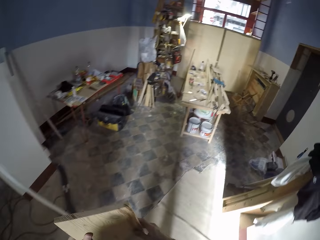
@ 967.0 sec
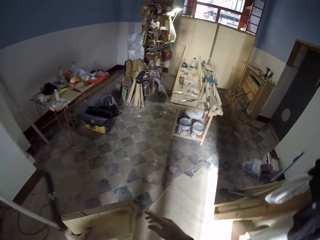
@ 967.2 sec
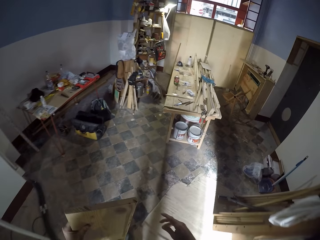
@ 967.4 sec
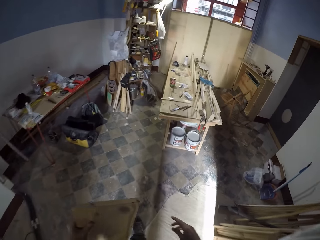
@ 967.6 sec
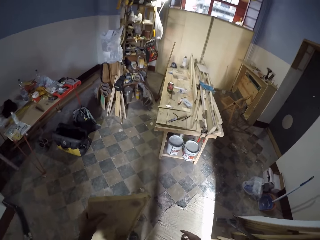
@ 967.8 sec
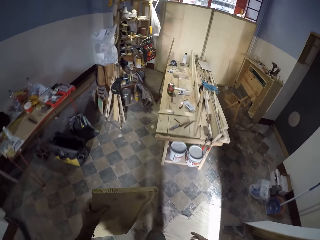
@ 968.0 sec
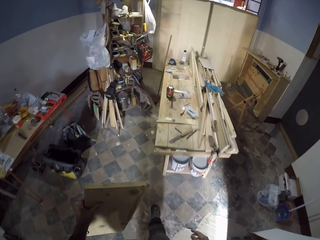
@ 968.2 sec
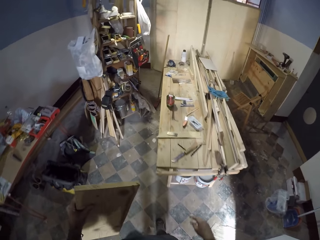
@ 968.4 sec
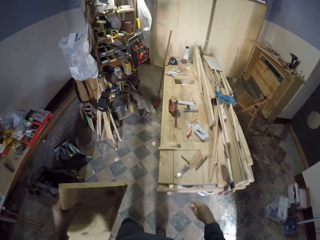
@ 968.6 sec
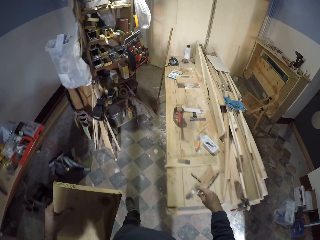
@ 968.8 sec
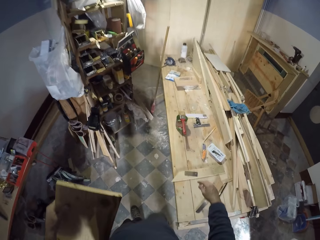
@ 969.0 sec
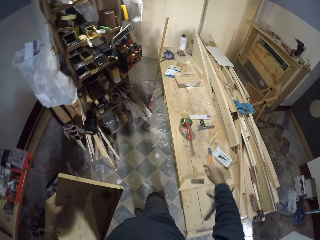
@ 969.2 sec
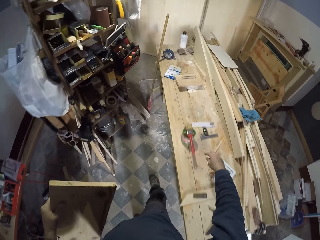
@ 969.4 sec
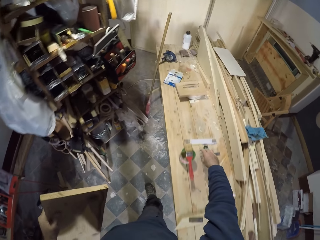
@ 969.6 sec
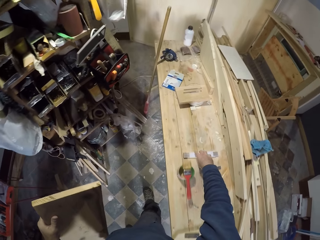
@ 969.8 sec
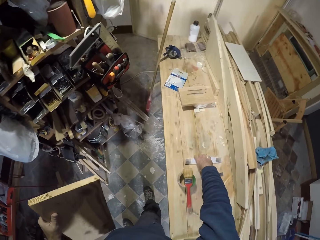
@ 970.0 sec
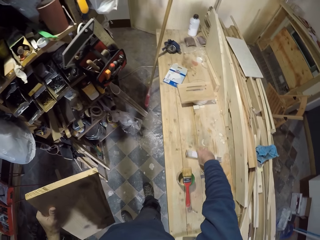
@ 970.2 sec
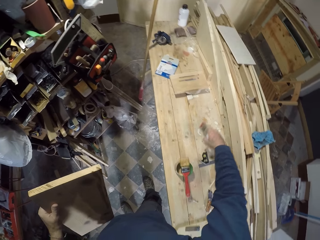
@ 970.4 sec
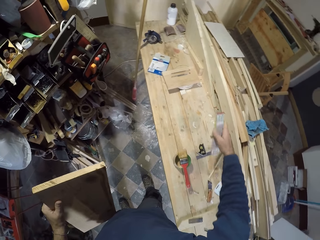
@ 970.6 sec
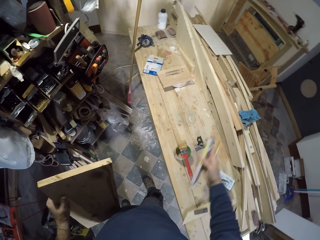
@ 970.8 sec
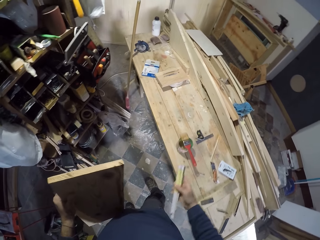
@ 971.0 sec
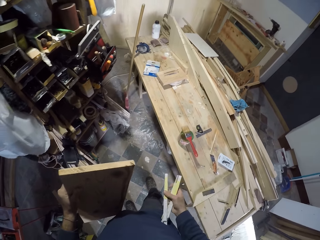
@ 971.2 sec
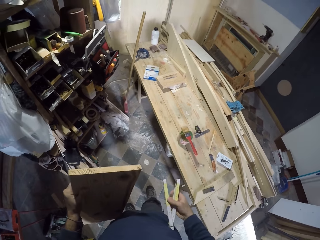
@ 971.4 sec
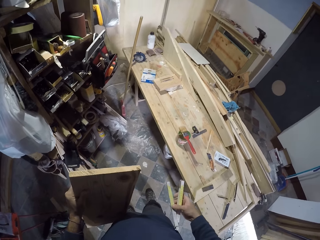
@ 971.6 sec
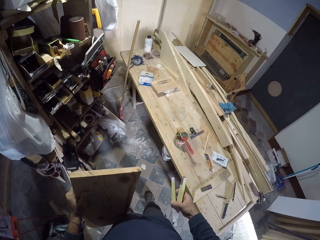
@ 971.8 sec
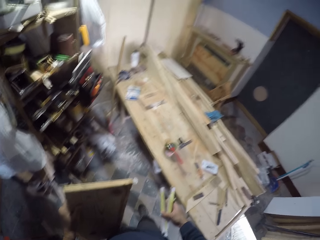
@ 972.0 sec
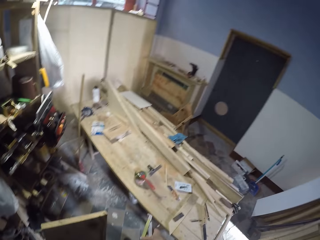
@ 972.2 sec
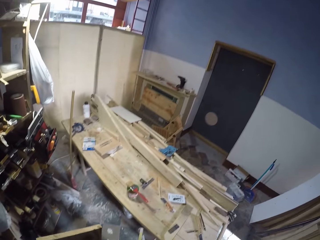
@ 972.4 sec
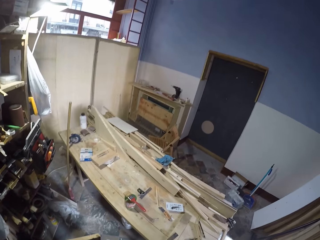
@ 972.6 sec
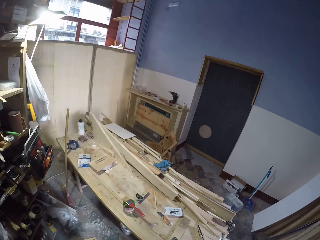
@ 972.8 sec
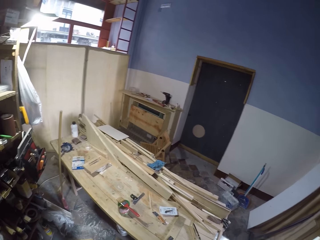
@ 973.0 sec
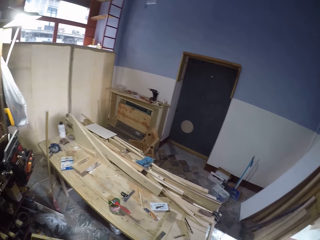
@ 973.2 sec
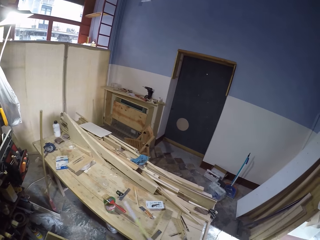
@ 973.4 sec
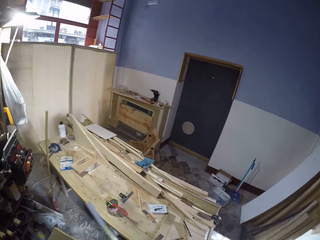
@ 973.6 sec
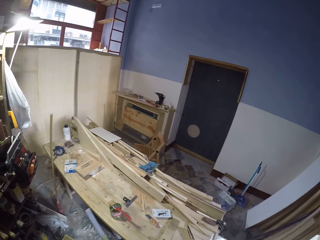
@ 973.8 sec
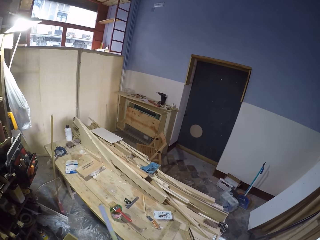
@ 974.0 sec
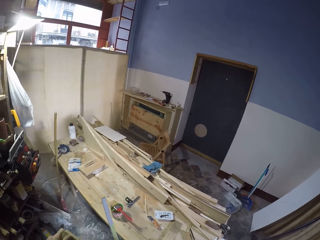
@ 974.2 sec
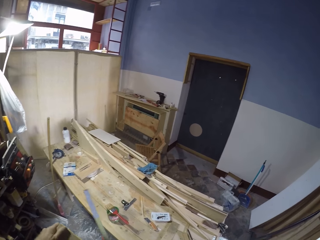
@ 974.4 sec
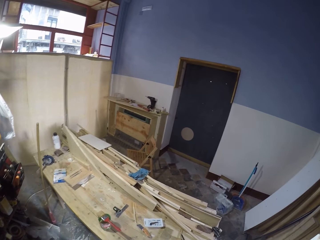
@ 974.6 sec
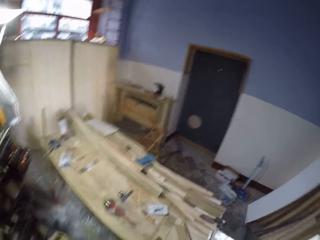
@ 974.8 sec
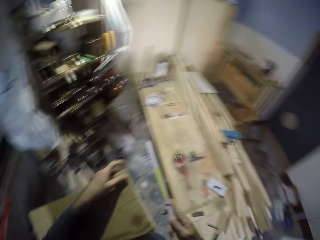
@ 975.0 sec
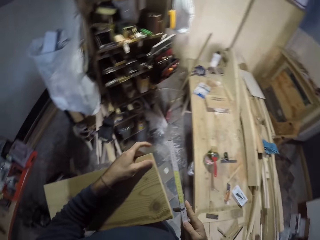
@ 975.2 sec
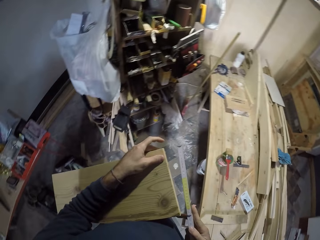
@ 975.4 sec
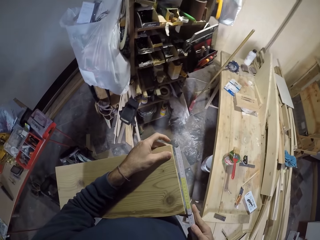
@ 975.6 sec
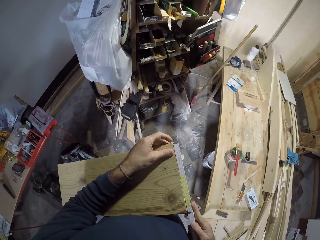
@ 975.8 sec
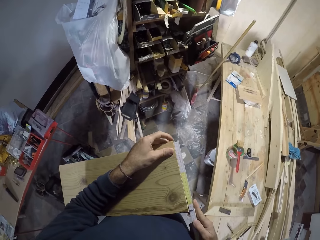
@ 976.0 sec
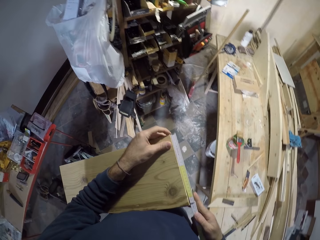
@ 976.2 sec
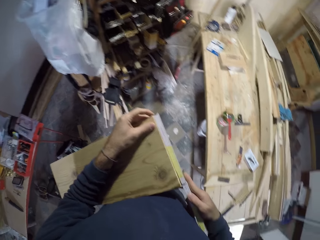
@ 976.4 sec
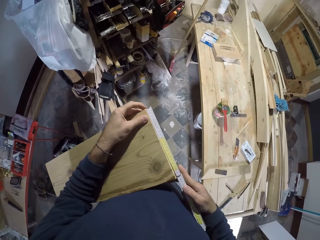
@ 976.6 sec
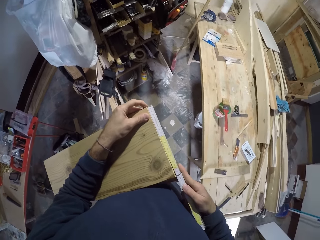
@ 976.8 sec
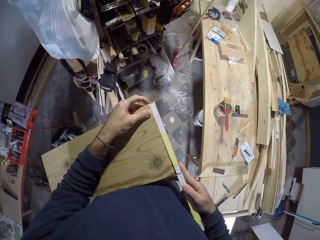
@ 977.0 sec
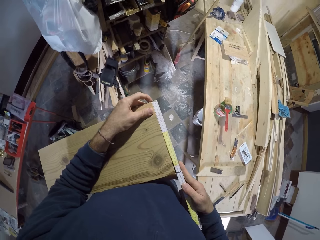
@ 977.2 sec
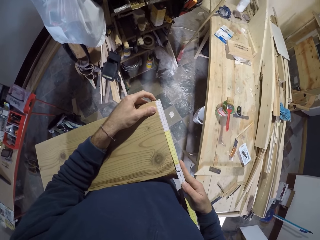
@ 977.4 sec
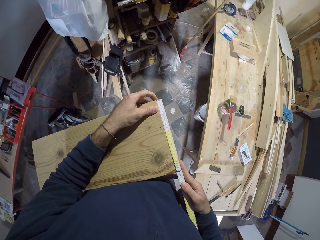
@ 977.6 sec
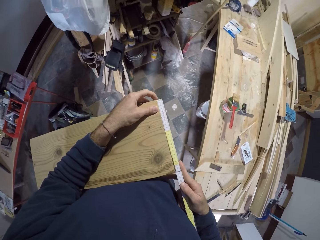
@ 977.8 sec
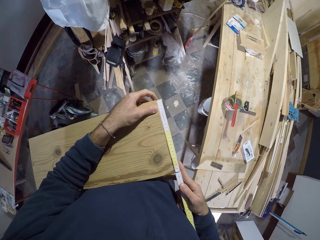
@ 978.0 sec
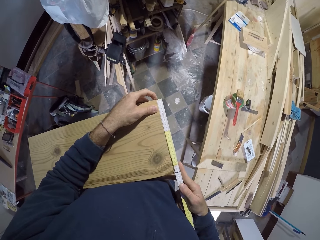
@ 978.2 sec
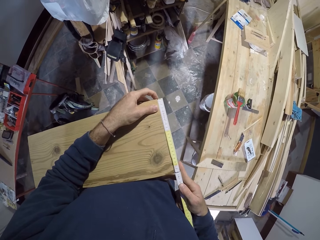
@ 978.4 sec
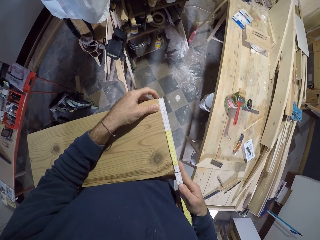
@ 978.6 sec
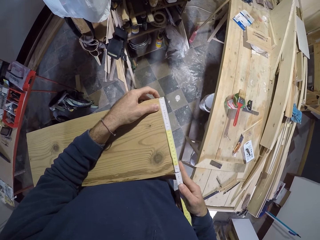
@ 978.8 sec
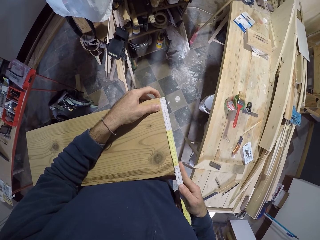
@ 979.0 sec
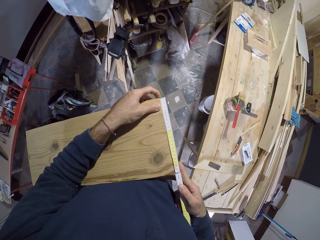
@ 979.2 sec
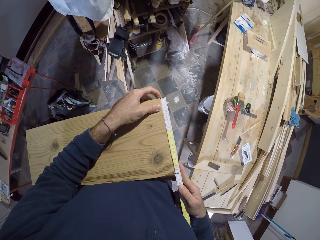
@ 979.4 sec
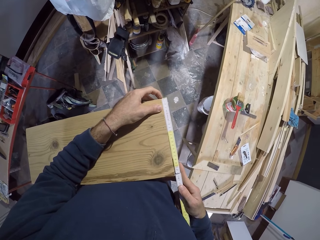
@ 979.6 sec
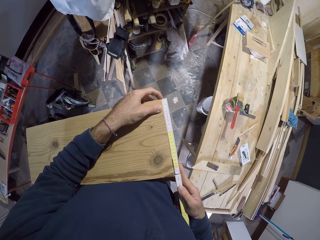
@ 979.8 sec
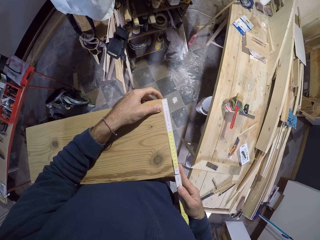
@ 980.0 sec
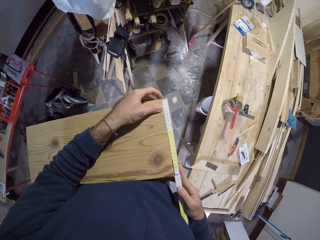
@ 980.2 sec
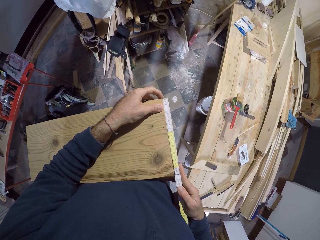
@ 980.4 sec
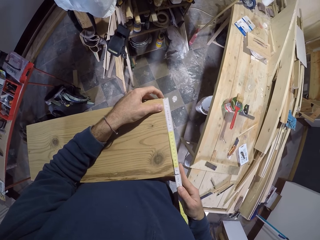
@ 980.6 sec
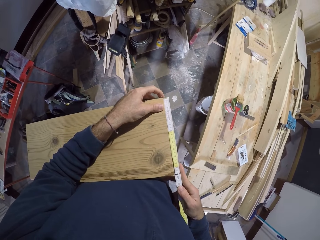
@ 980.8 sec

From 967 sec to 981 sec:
The camera wearer holds the wood plank with his left hand. He picks up a foldable ruler from the workbench with his right hand. He measures the wood plank with the foldable ruler in his right hand.

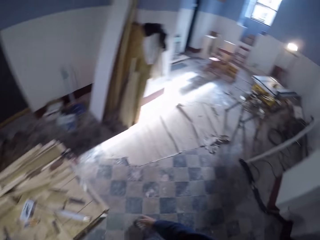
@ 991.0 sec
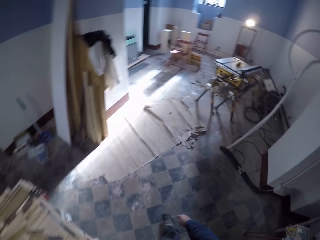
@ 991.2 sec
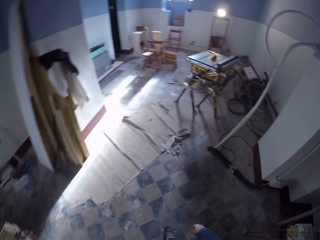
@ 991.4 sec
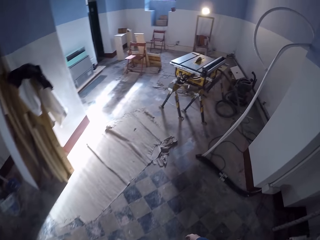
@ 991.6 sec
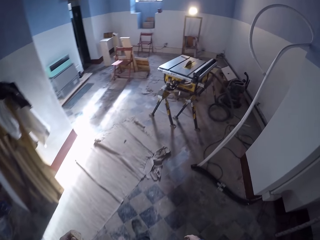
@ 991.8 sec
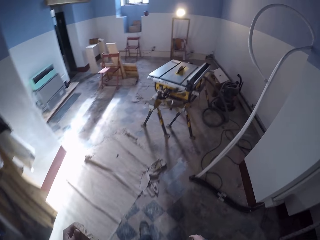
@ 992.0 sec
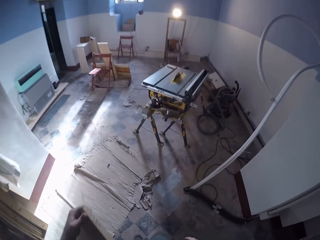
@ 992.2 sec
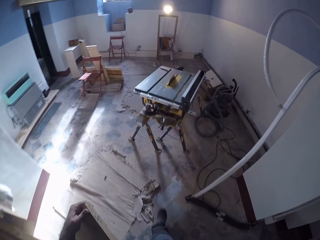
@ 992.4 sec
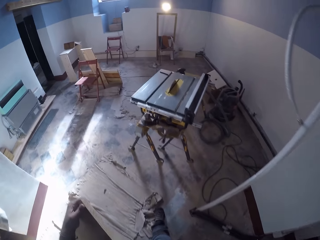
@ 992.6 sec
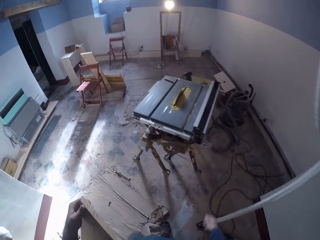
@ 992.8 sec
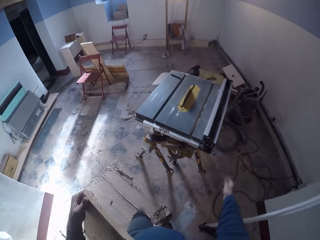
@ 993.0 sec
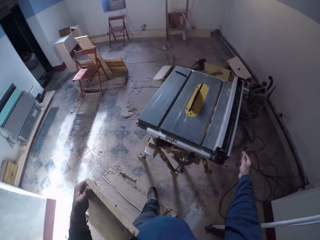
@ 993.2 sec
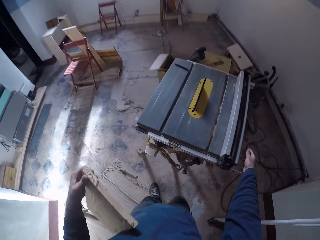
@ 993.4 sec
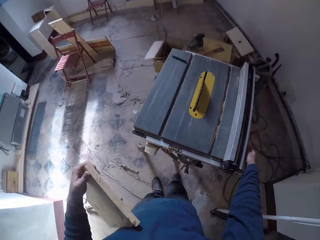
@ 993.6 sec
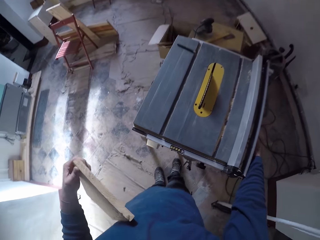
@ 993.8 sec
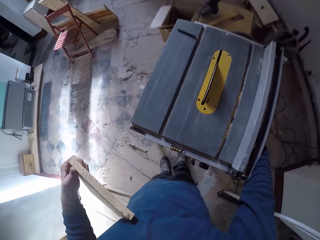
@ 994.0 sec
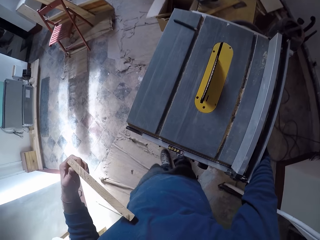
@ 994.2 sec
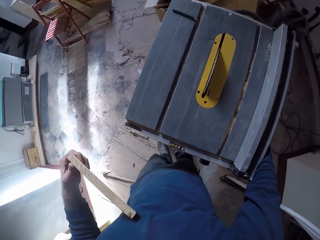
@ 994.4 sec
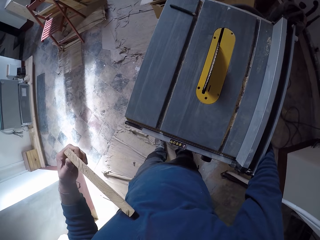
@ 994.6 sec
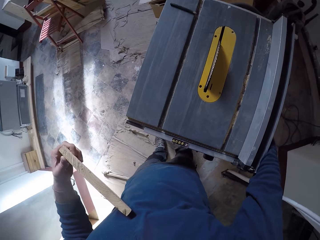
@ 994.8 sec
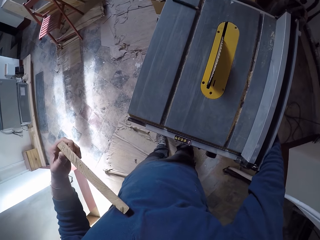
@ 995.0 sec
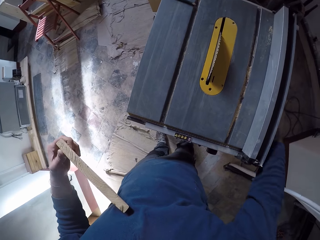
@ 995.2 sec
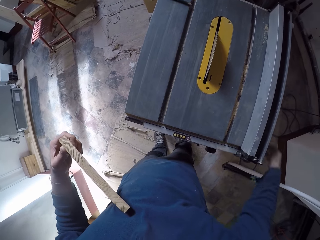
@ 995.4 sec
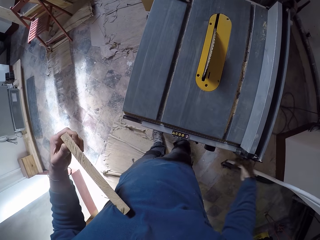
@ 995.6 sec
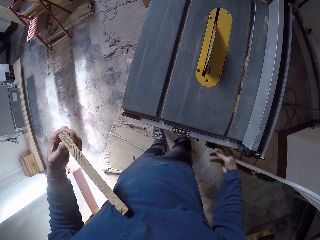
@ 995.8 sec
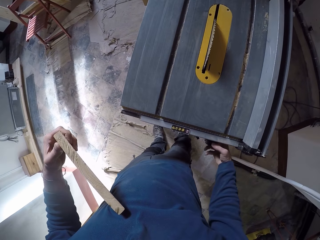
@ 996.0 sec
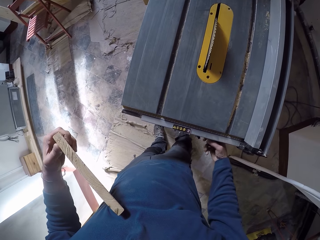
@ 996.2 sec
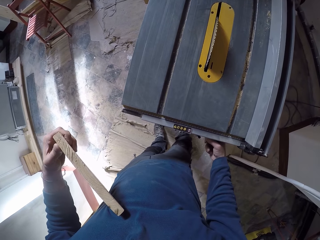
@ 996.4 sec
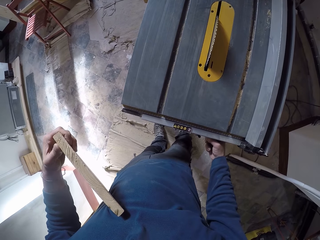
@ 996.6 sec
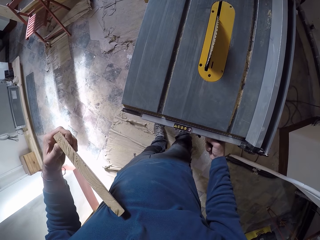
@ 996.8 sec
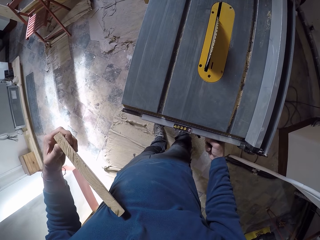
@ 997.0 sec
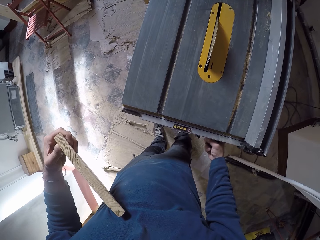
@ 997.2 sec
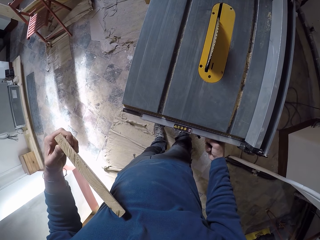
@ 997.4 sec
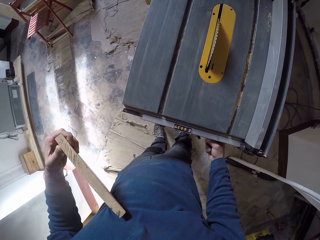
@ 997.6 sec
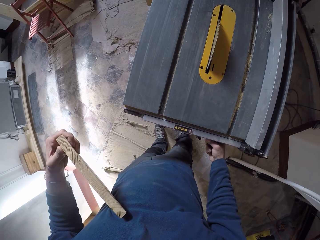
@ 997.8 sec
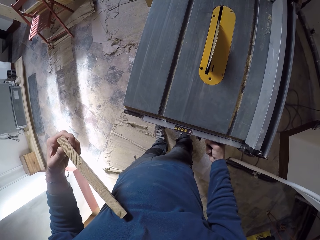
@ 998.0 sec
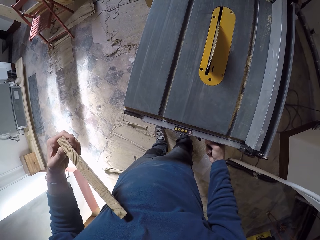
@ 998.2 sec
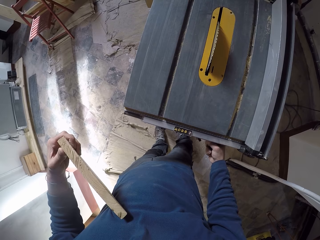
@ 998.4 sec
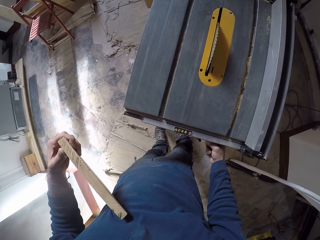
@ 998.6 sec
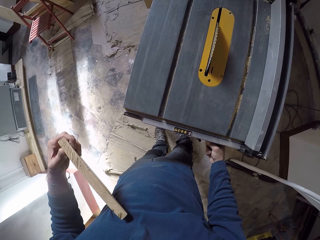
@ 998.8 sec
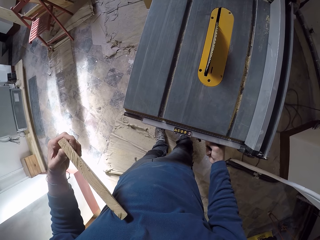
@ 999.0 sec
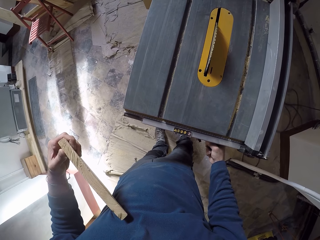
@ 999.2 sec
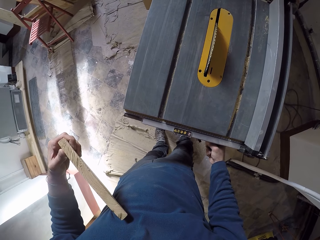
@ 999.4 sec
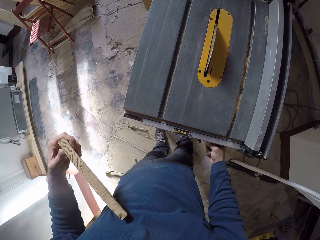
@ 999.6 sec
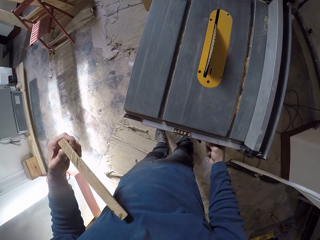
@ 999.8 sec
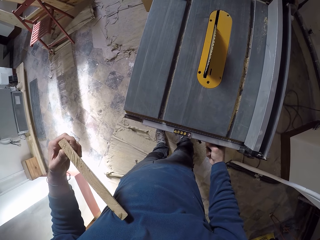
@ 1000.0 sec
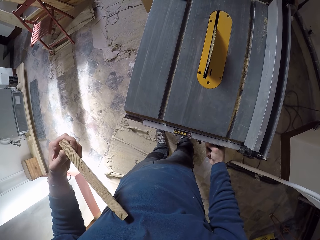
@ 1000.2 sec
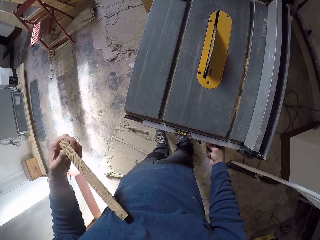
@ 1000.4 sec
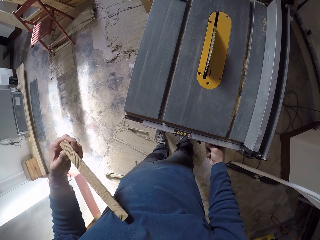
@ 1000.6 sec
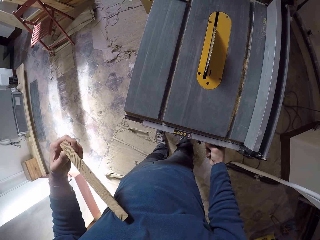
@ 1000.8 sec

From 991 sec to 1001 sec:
The camera wearer drops the foldable ruler on the workbench with his right hand. He touches the blade lift on the table saw with his right hand. He operates the table saw with his right hand.
